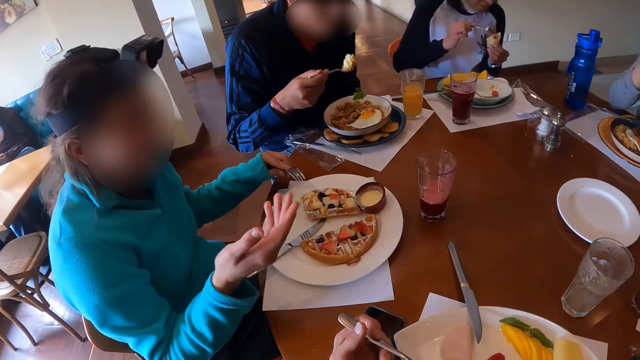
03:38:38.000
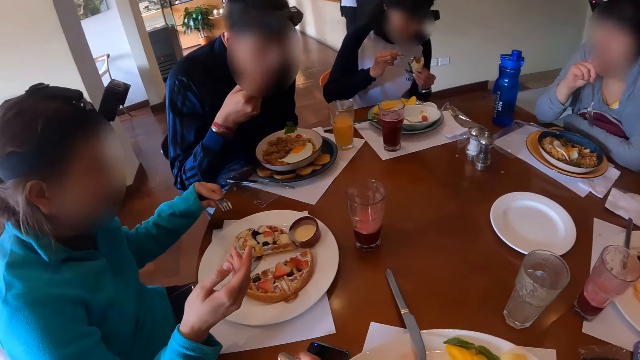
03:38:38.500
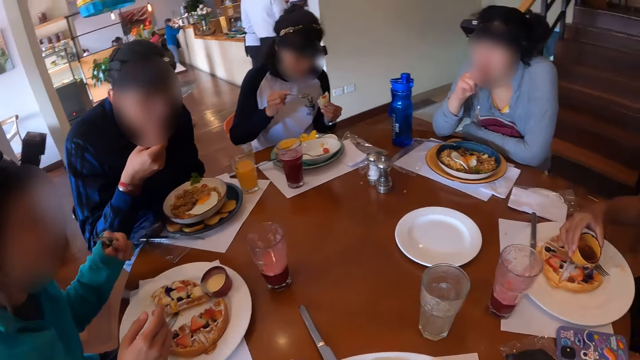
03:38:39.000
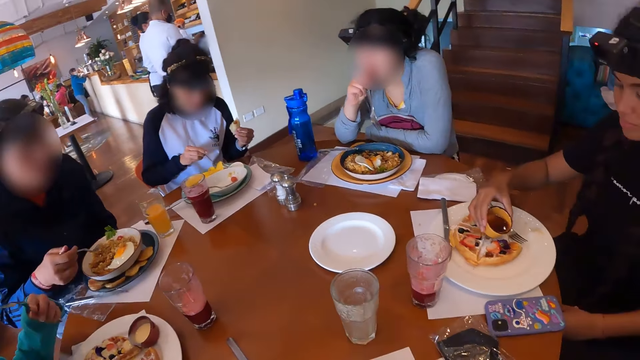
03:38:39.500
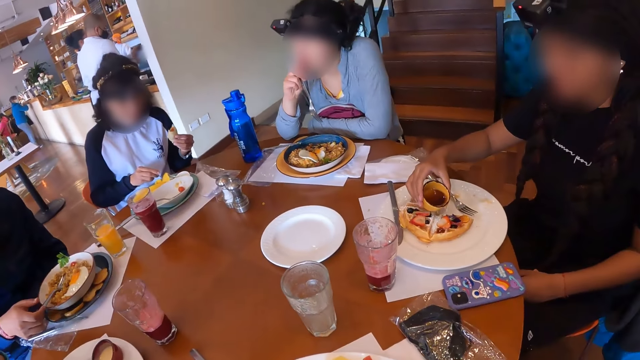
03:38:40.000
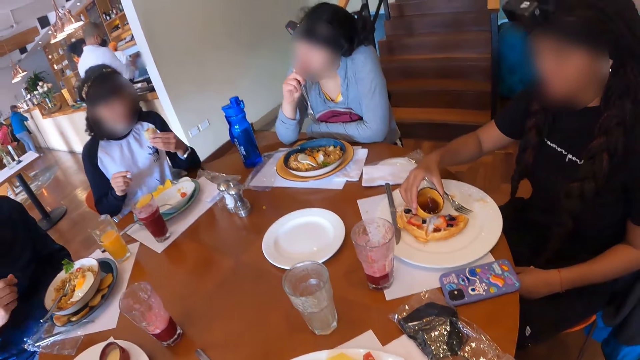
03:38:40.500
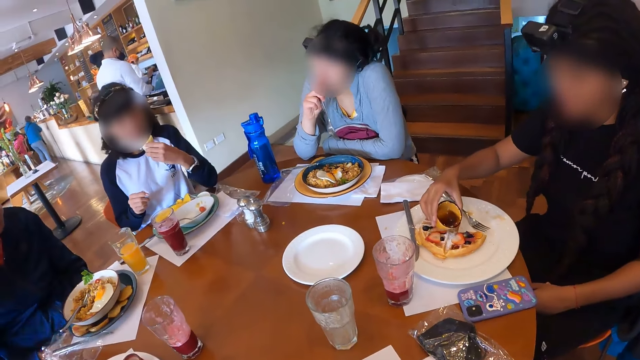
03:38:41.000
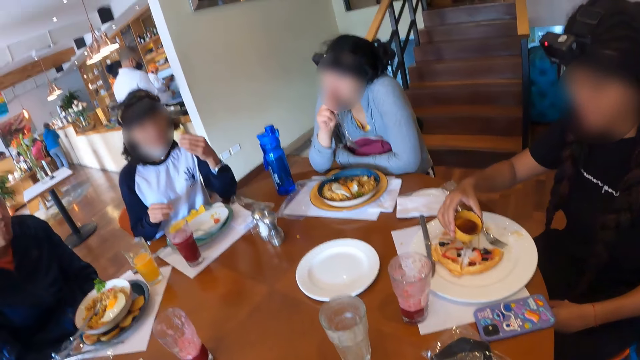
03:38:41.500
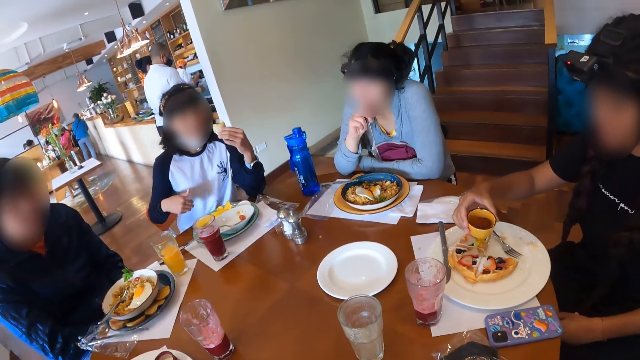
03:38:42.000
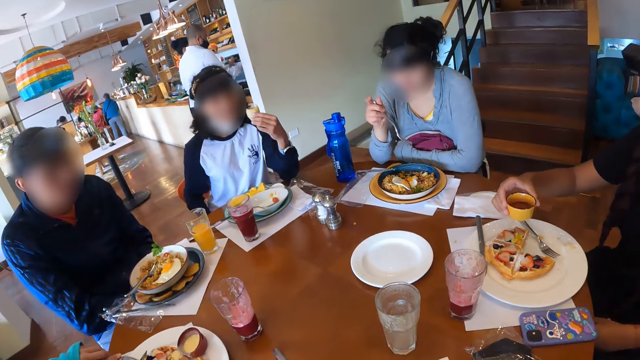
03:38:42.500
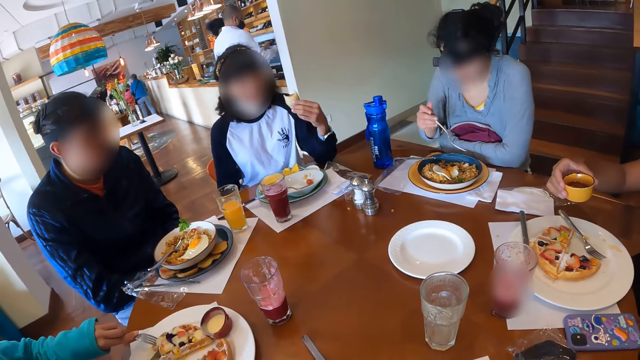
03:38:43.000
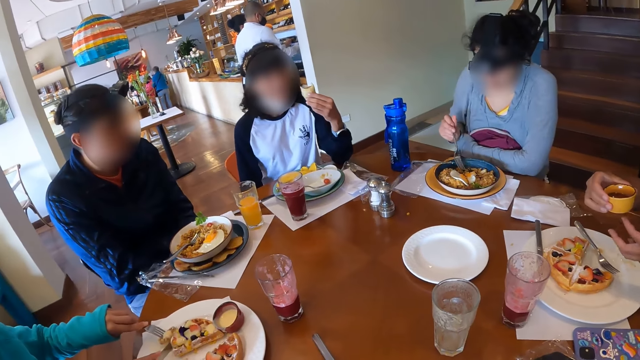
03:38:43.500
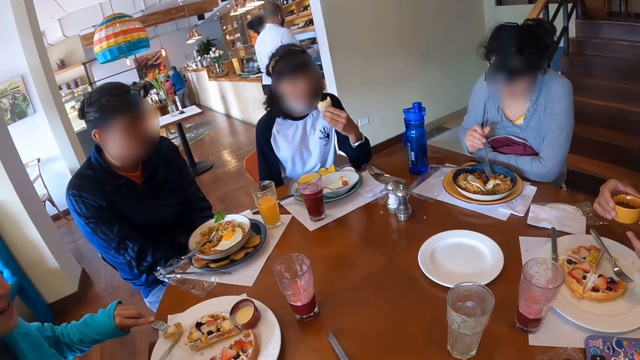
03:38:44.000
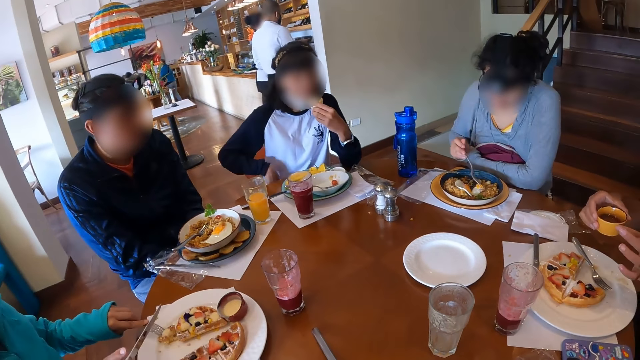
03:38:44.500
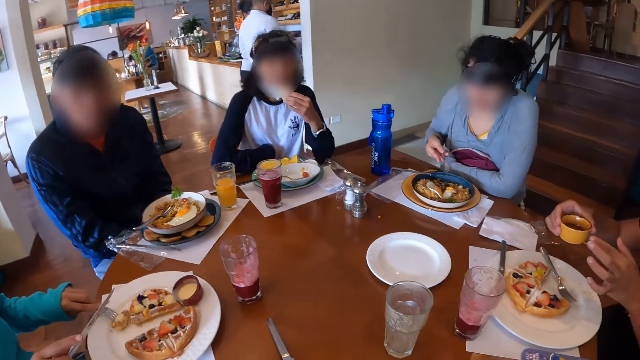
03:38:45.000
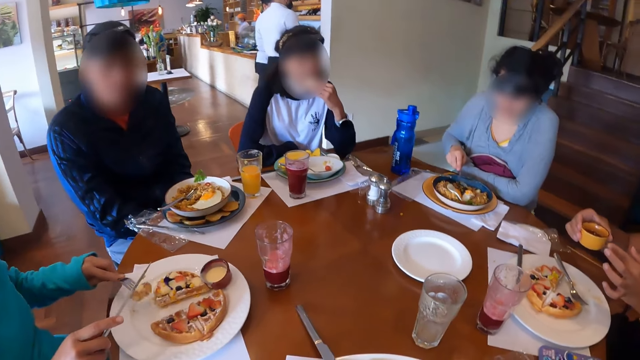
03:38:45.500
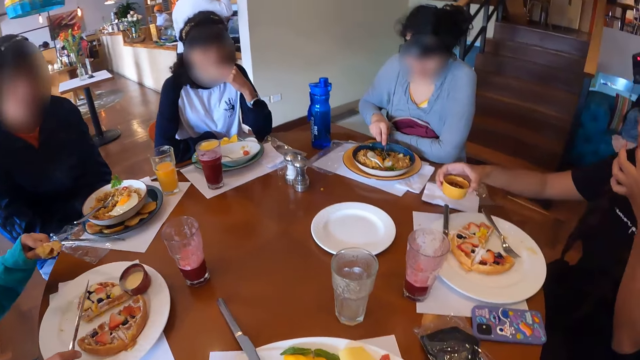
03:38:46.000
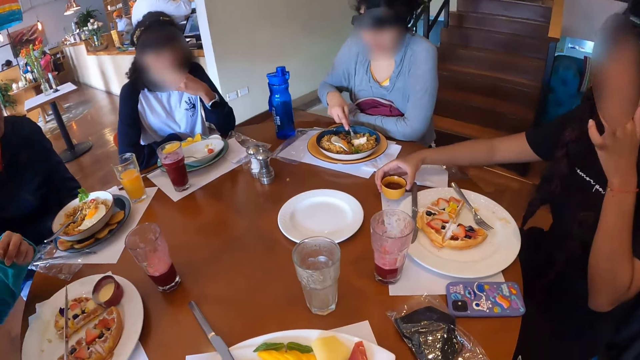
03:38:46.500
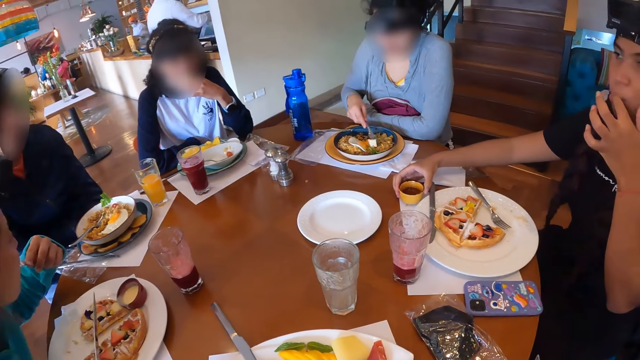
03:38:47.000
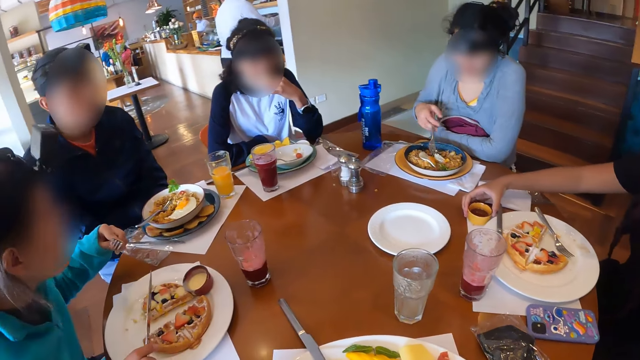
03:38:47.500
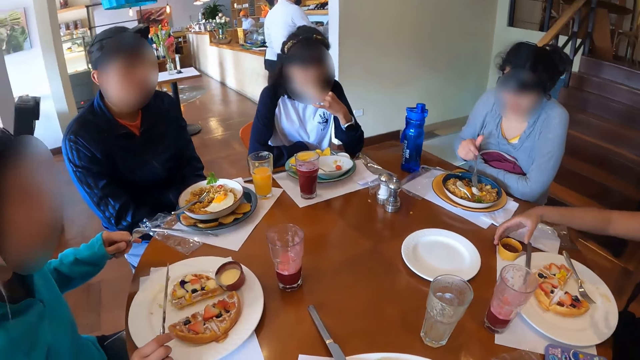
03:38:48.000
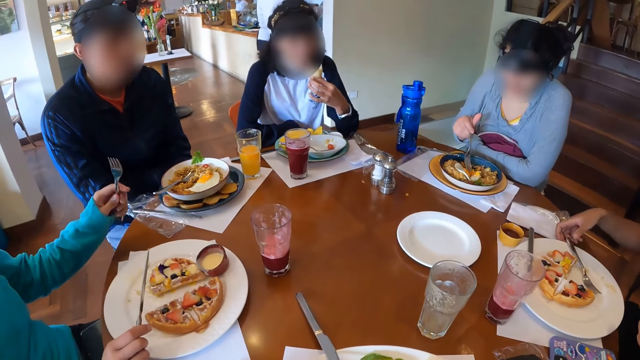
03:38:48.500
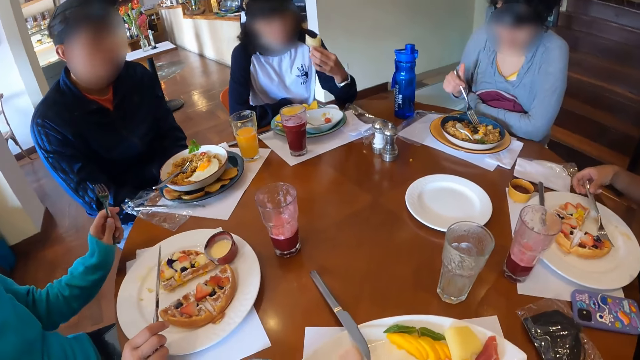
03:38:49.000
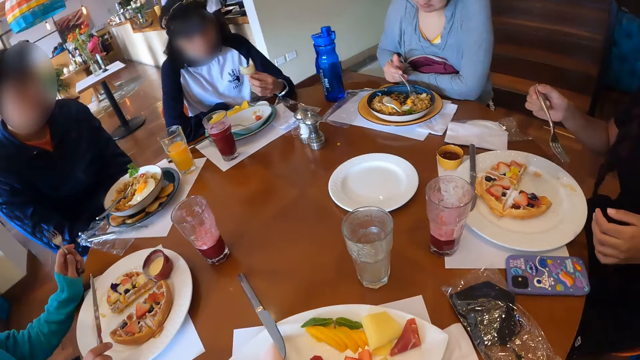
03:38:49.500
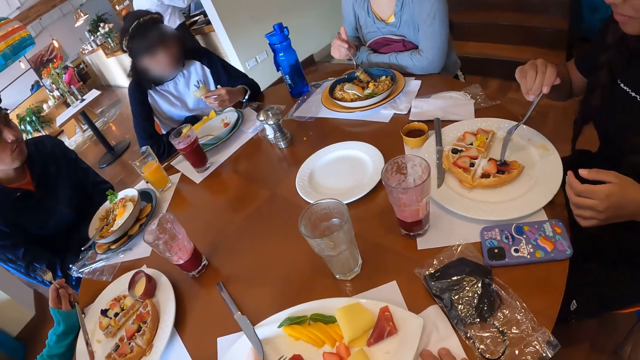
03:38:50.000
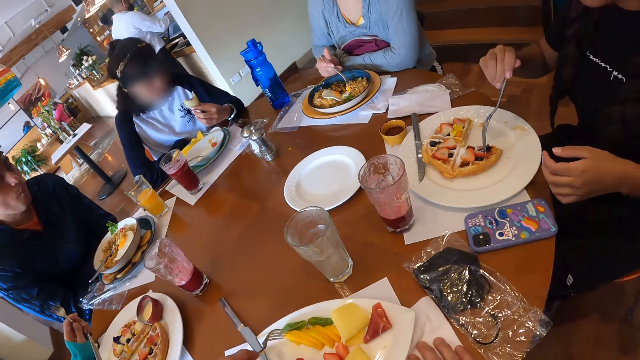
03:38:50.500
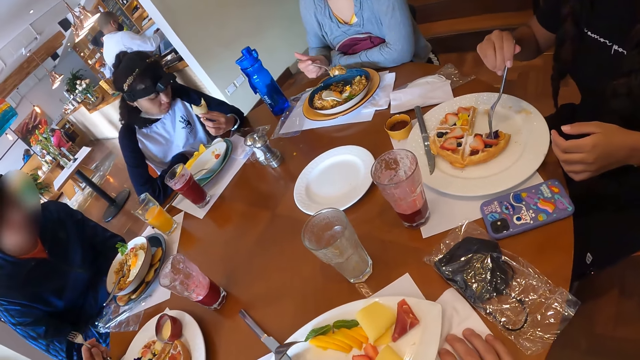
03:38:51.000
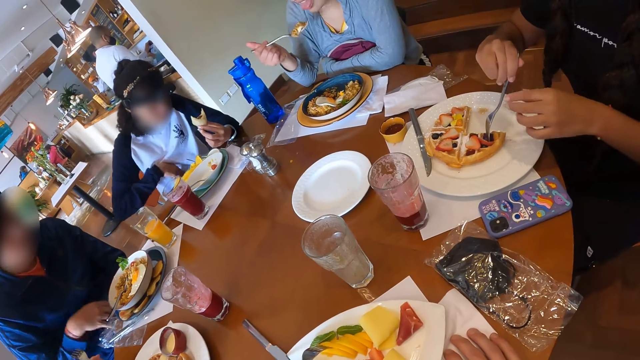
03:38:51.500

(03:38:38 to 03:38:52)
A man eats from the fork in his right hand. The man places the fork on the plate with his right hand. A woman places the spoon into the bowl of ketchup with her right hand. Another woman cuts the waffles on the plate with the knife in her right hand. A third woman cleans the bowl of honey in her right hand with her left hand. The second woman moves the fork with waffles on the plate with her left hand. The first woman eats from the snack in her left hand. The second woman eats from the fork in her left hand. The third woman places the bowl of honey on the table with her right hand and licks her left hand. The camera wearer interacts. The third woman picks the fork on the table with her right hand. A fourth woman picks some noodles and egg from the plate with the fork in her right hand. The third woman holds the waffles on the plate with the fork in her right hand. The camera wearer eats with a fork. The fourth woman eats from the fork in her right hand. The third woman transfers the fork in her right hand to her left hand.

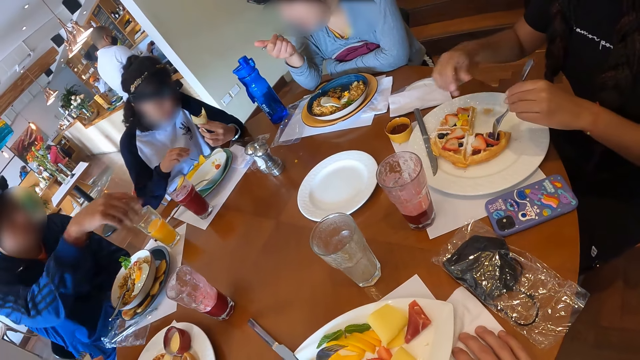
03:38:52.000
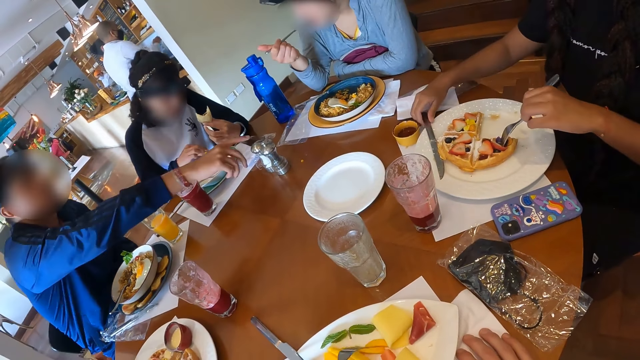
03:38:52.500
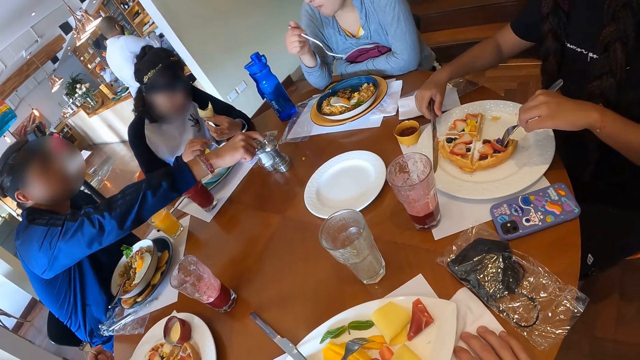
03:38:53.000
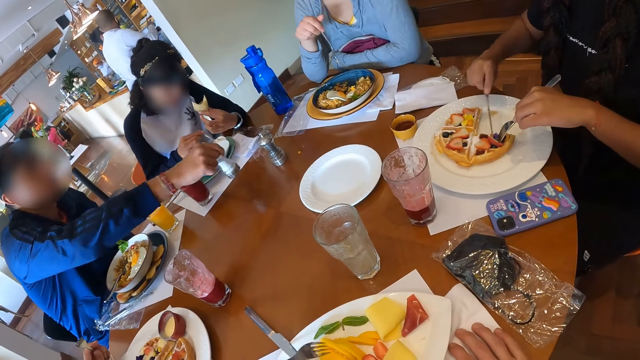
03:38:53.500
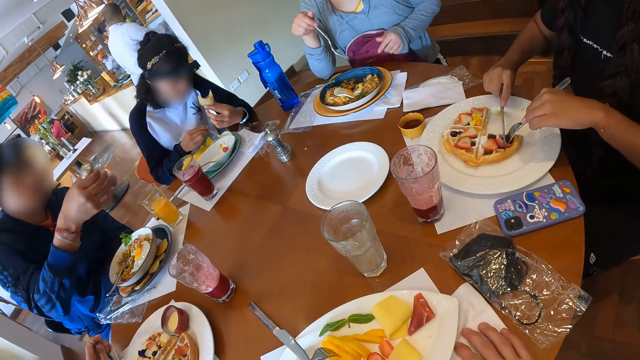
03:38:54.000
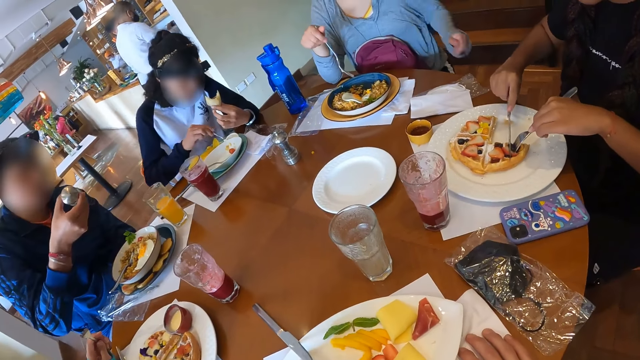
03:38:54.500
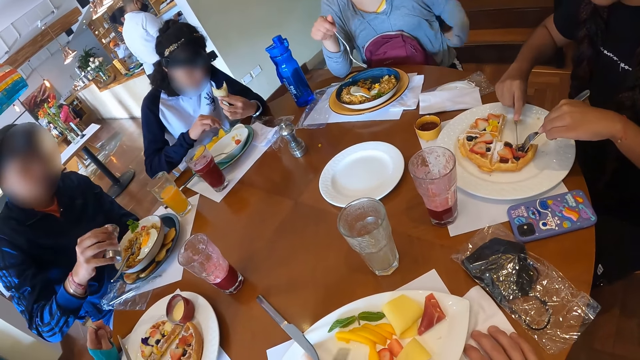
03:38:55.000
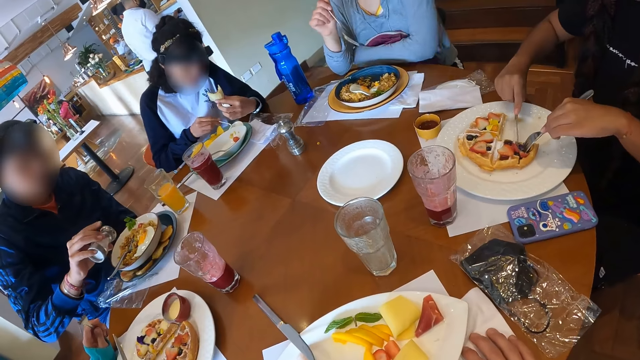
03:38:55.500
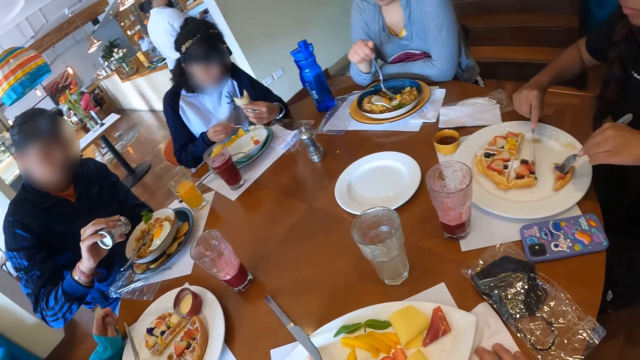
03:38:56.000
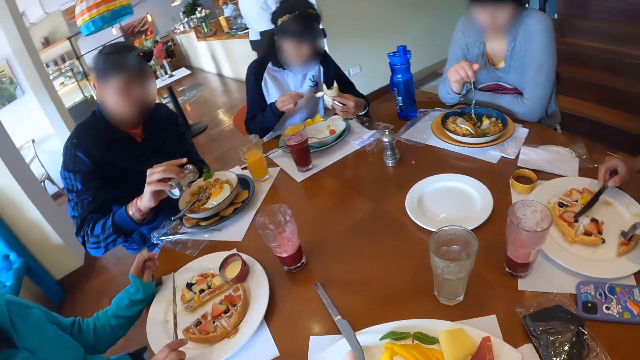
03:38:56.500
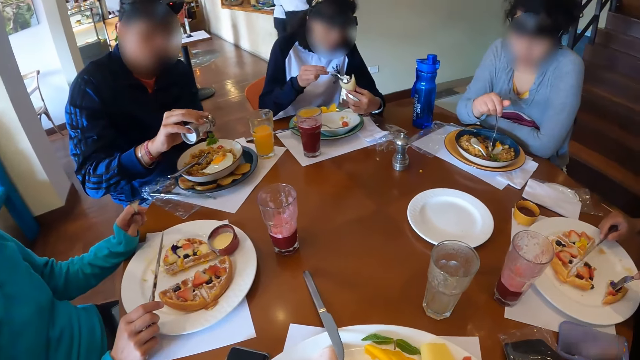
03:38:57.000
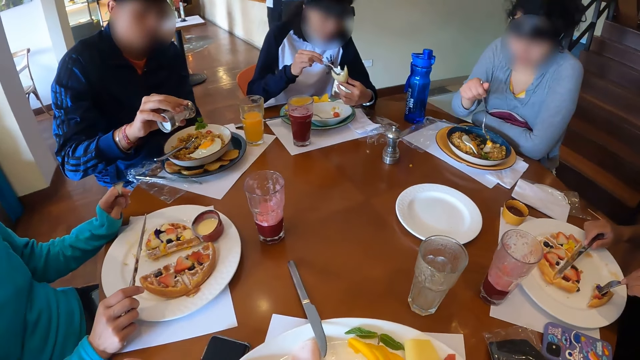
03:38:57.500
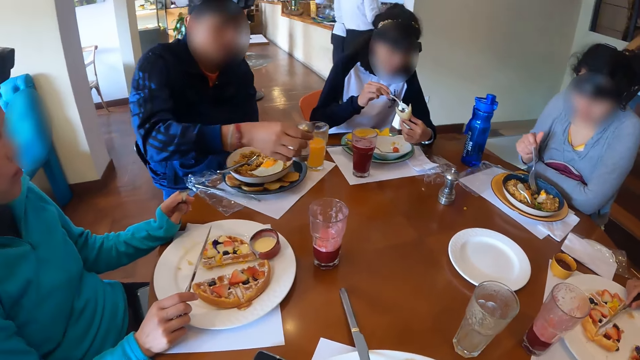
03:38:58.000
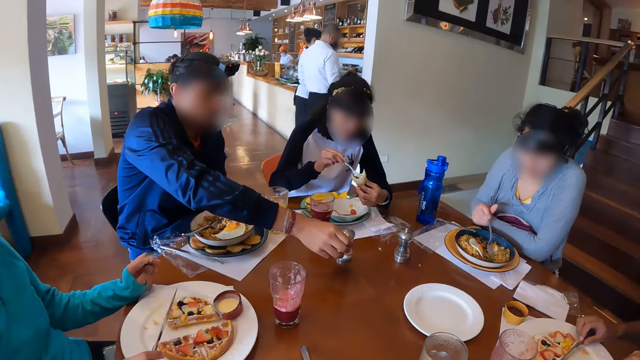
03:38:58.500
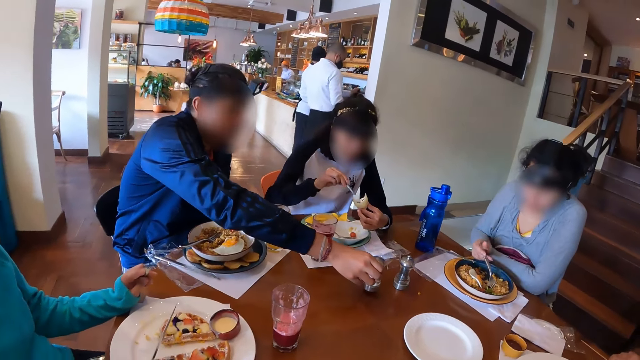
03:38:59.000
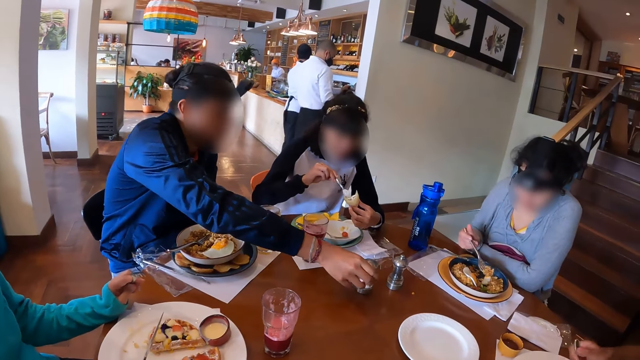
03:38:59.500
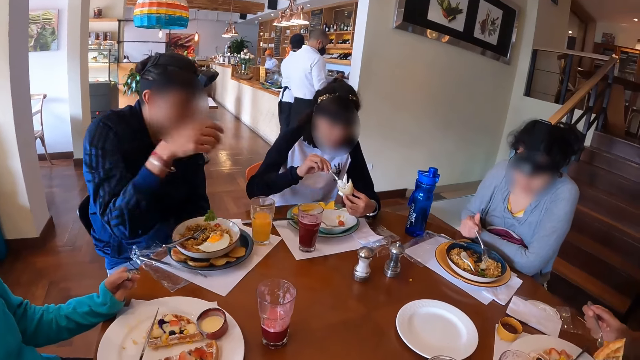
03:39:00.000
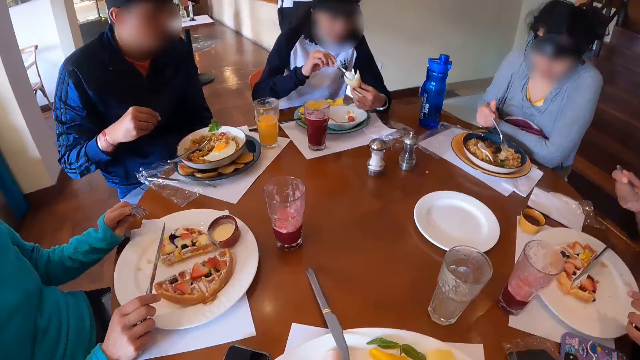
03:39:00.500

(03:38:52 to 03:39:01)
The camera wearer moves some mango fruit slices on the plate of crudites with the fork in his left hand. A woman picks the spoon from the bowl of cream with her right hand. A man picks a jar of spice from the table with his right hand. The woman scoops some cream from the bowl of cream with the bowl in her right hand. Another woman picks the knife from the plate with her right hand. The other woman cuts the waffles on the plate with the knife in her right hand. The man pours some spice into the plate of noodles and egg with the jar of spice in his right hand. The camera wearer picks from the plate of crudites with the fork in his left hand. The first woman pours the cream in the spoon in her right hand into the snack in her left hand. The second woman places the knife on the plate with her right hand. A third woman picks some noodles from the plate with the fork in her right hand. The man places the jar of spice on the table with his right hand. The second woman lifts the fork with her right hand.
